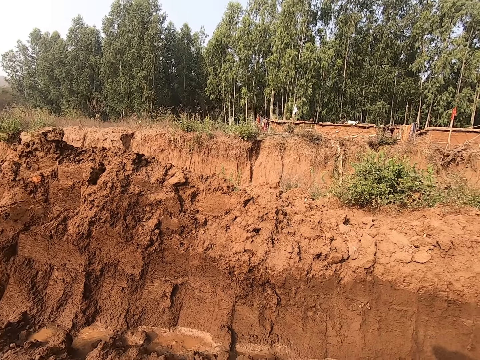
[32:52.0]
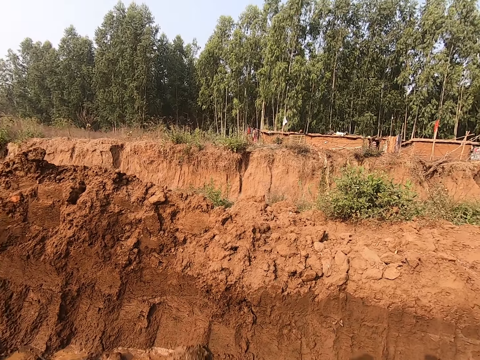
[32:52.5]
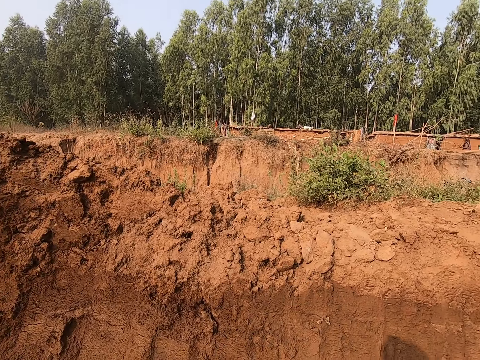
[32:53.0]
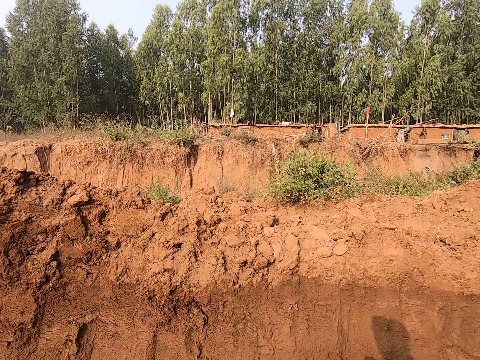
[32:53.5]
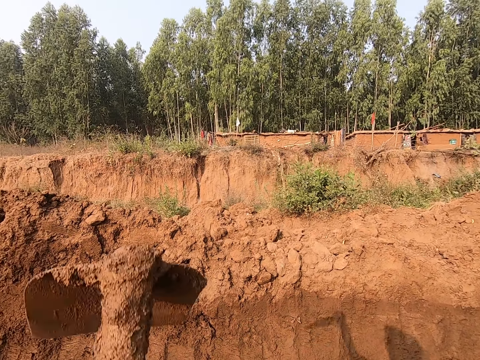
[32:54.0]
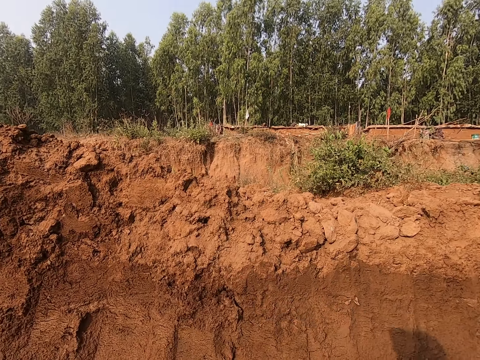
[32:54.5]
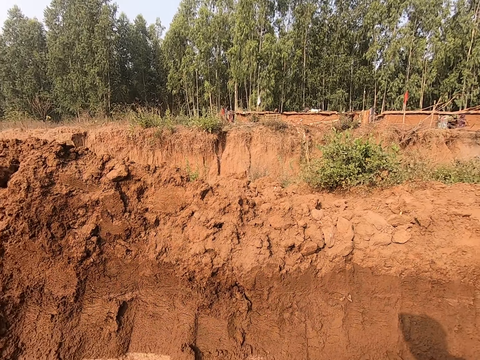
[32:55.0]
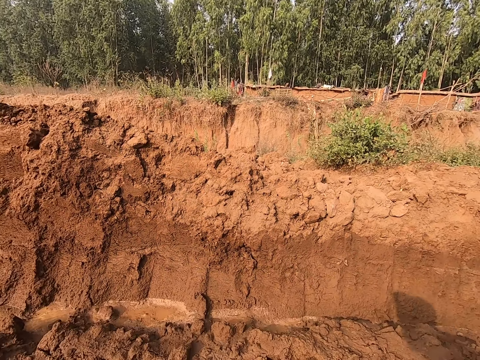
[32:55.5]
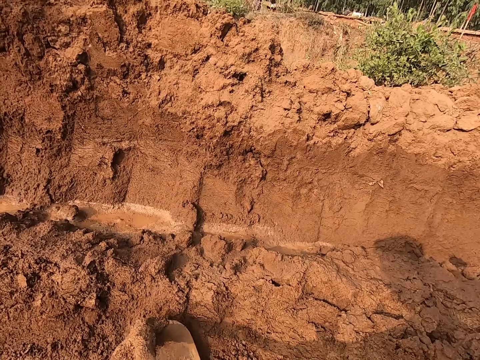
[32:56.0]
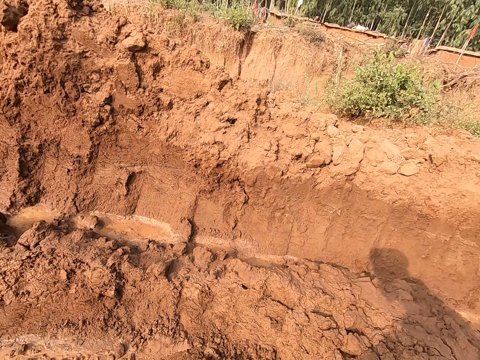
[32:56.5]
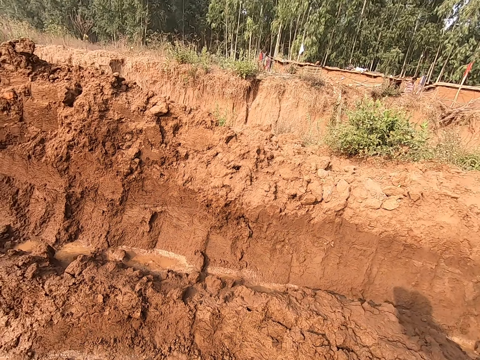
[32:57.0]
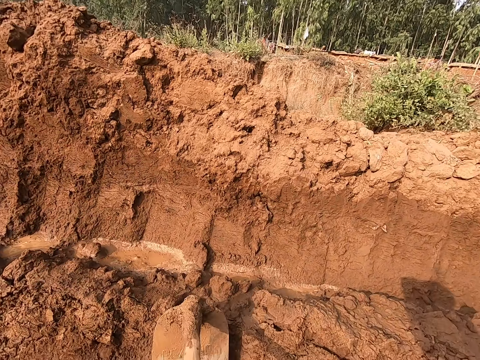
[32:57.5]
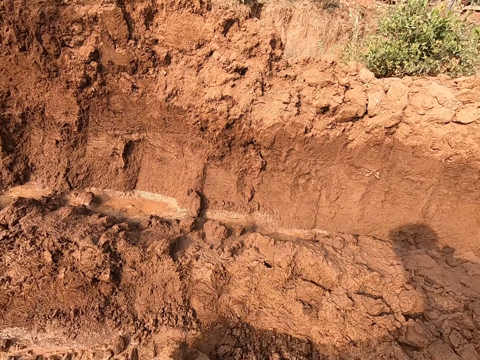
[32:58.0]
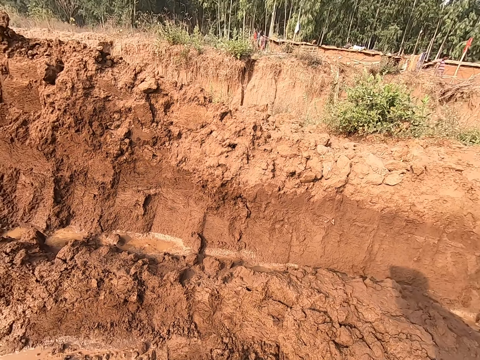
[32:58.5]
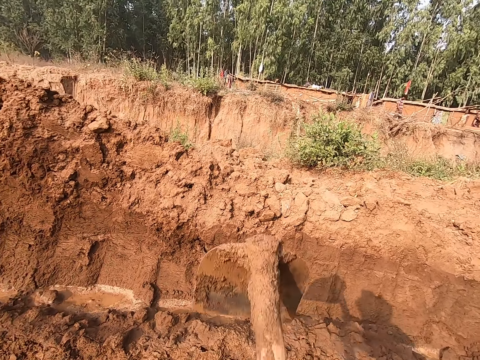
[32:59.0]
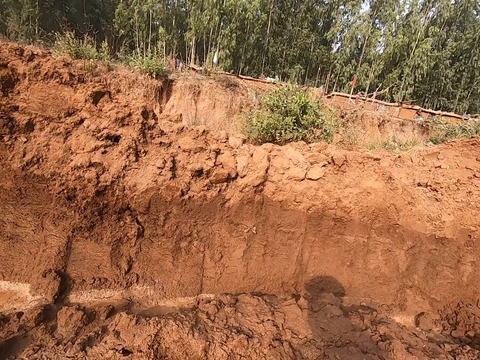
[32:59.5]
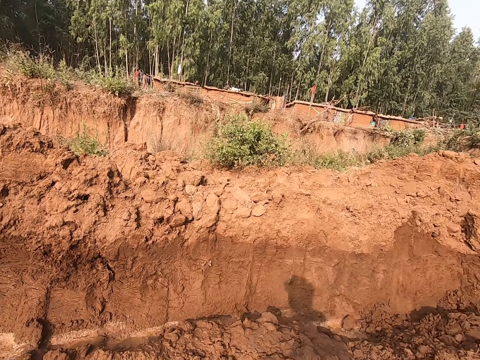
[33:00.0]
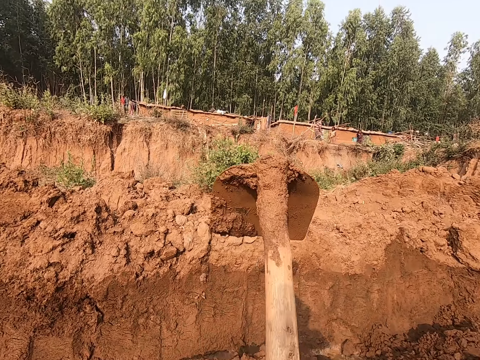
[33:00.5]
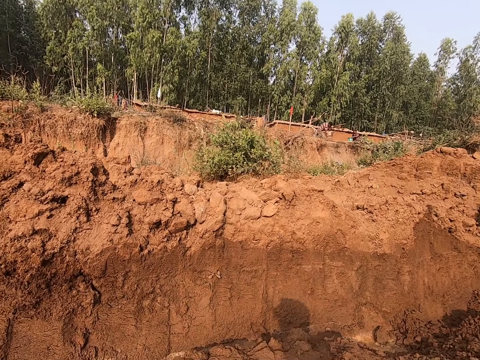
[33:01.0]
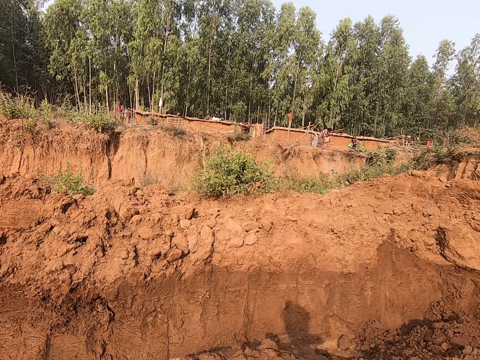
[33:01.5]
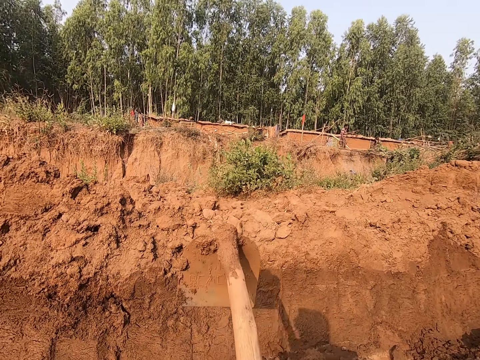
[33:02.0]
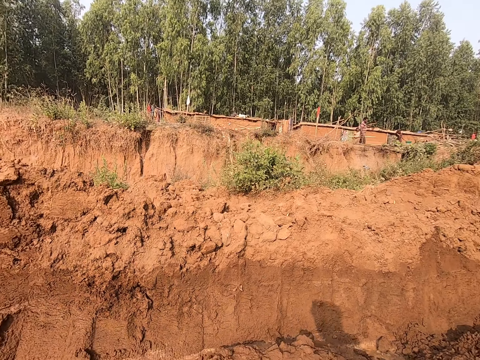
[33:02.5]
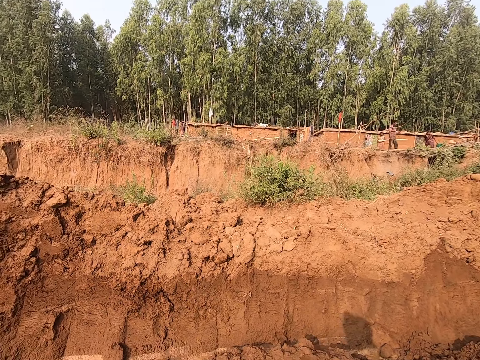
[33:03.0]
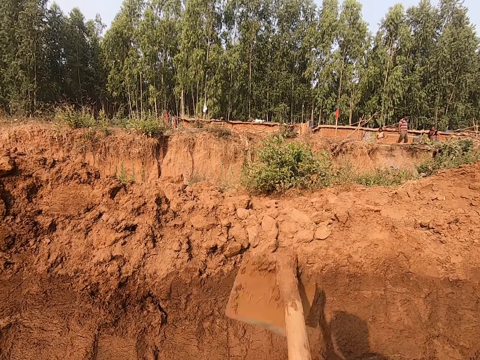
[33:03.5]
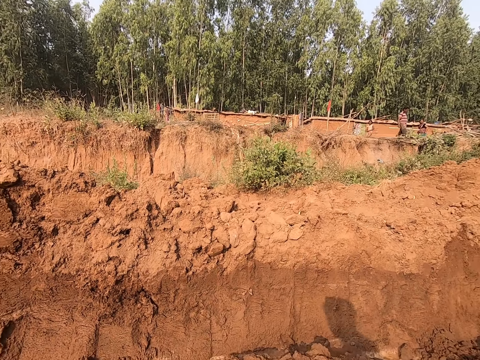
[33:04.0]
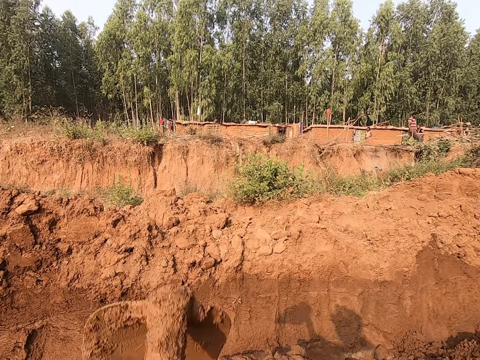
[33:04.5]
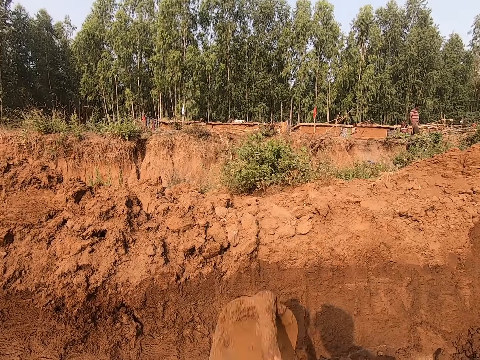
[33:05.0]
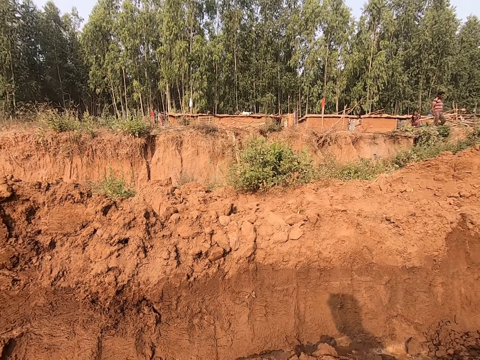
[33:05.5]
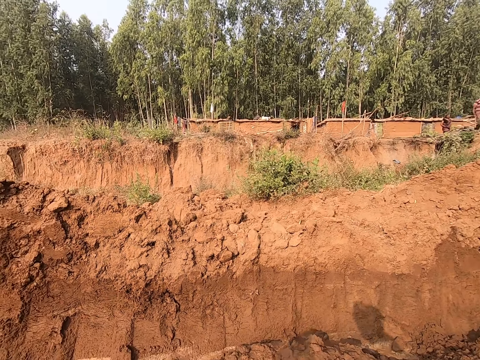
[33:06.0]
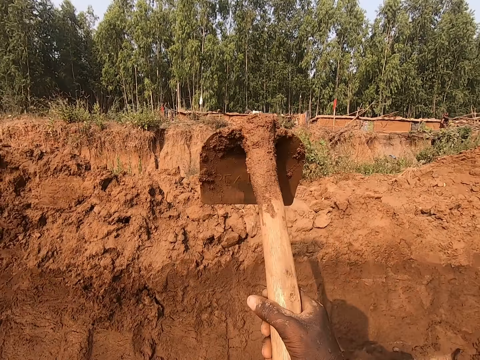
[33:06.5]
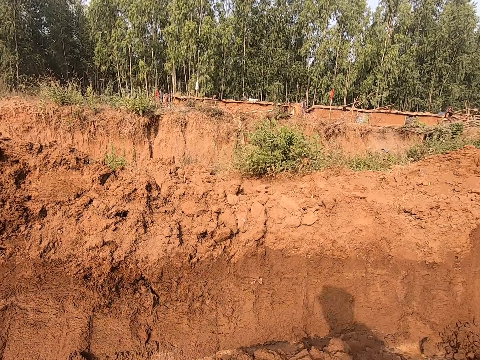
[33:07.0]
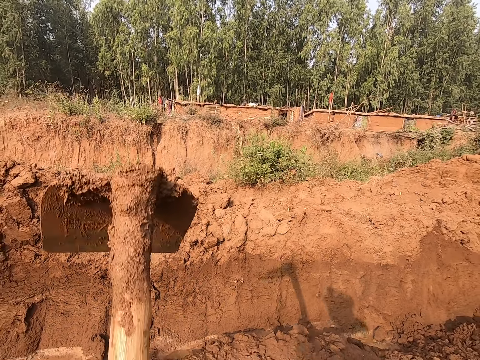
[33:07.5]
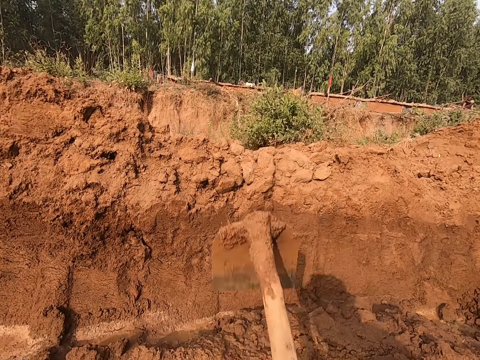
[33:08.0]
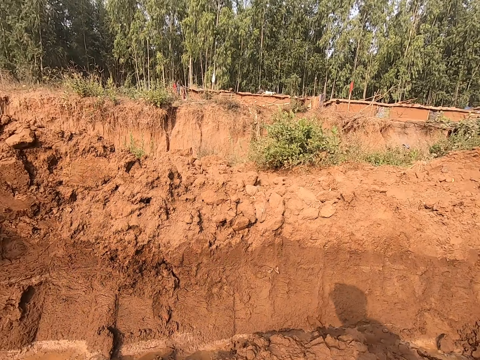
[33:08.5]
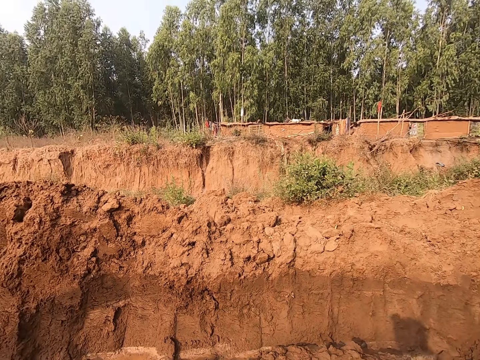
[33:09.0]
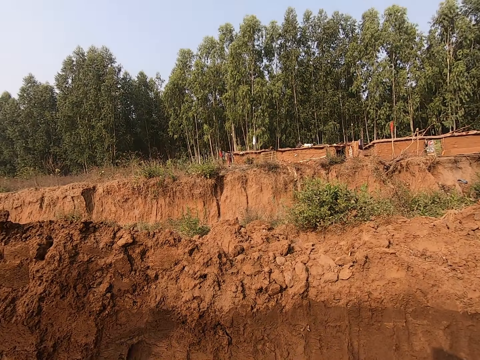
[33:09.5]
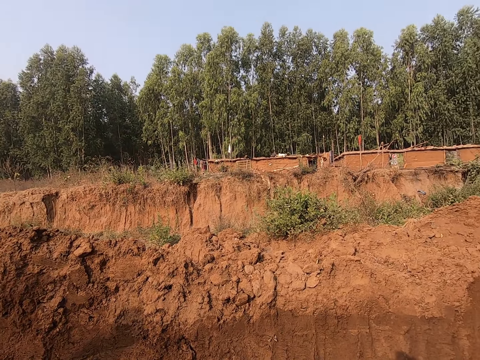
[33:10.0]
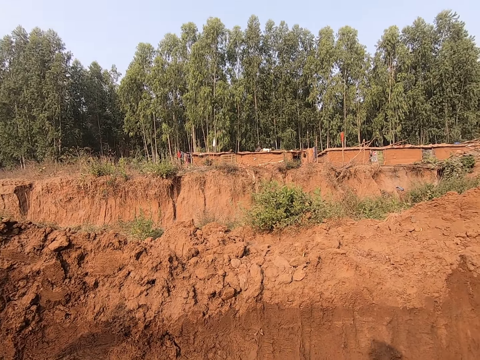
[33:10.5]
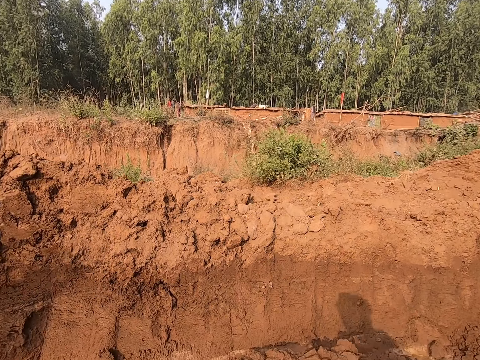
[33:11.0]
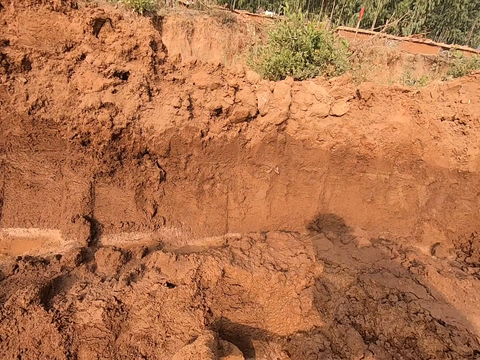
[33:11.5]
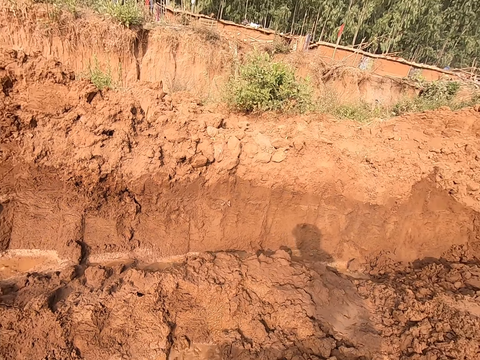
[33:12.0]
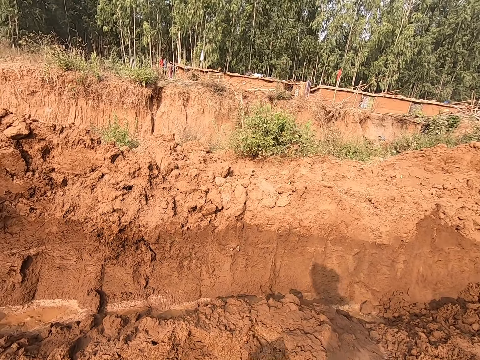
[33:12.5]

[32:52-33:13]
The camera wearer collects soil. They dig. They collect soil.

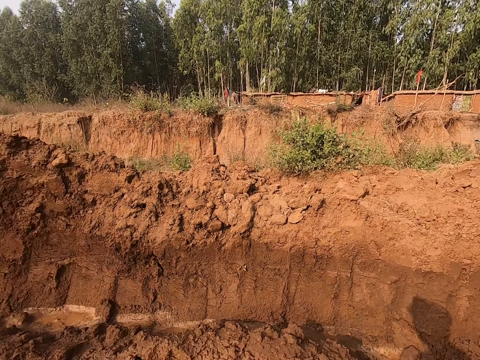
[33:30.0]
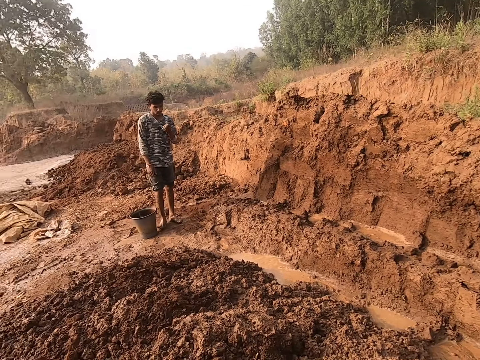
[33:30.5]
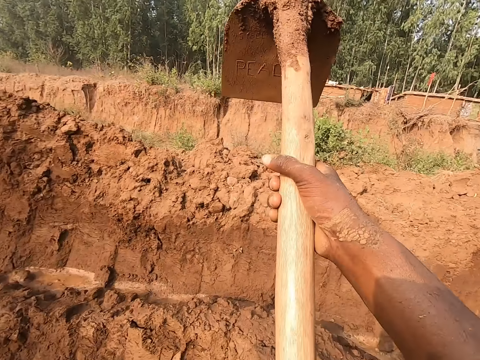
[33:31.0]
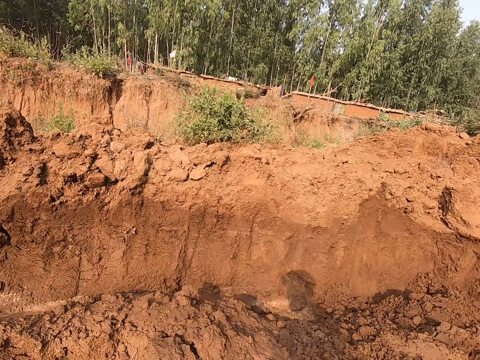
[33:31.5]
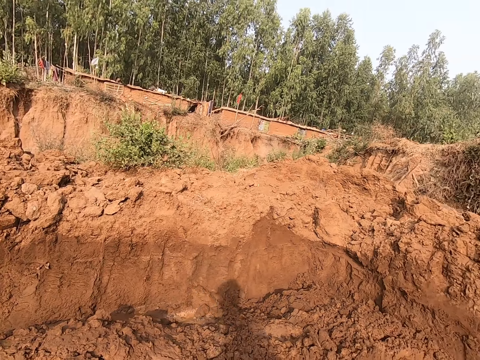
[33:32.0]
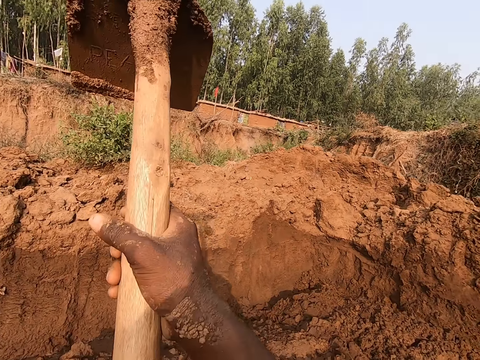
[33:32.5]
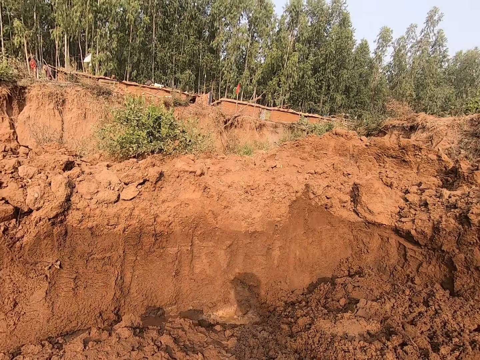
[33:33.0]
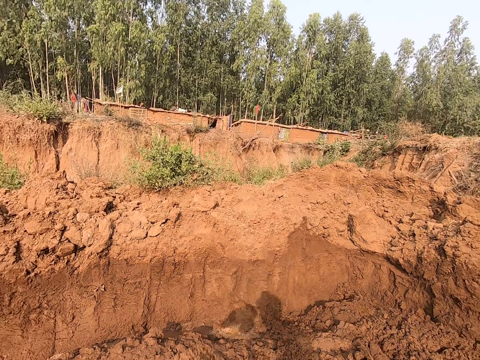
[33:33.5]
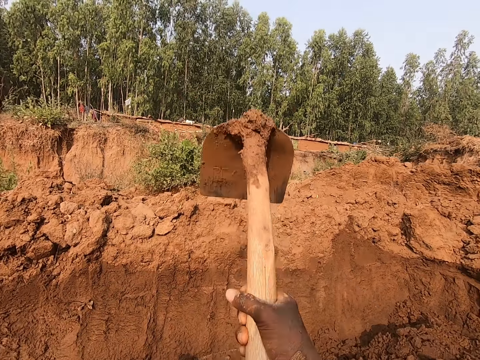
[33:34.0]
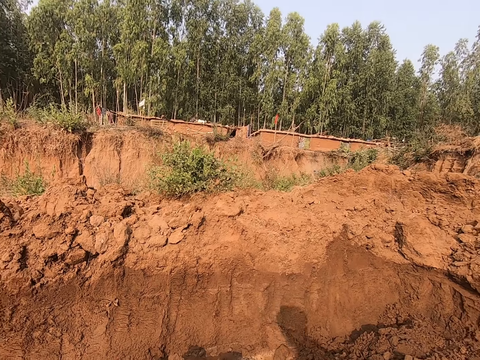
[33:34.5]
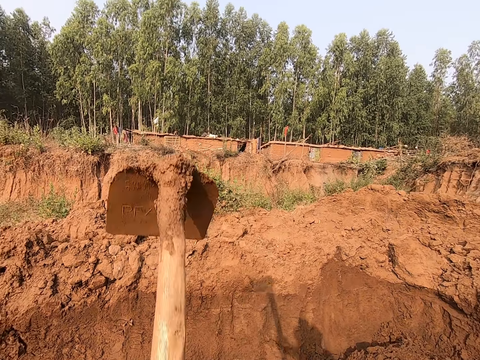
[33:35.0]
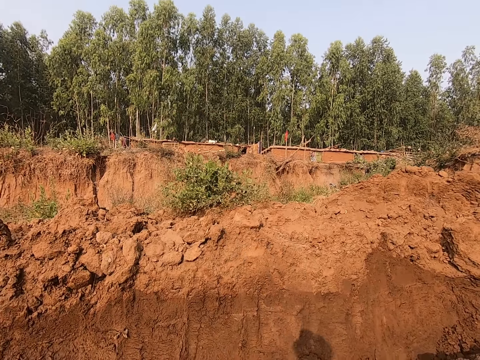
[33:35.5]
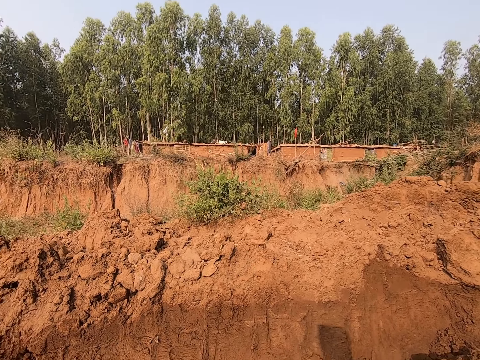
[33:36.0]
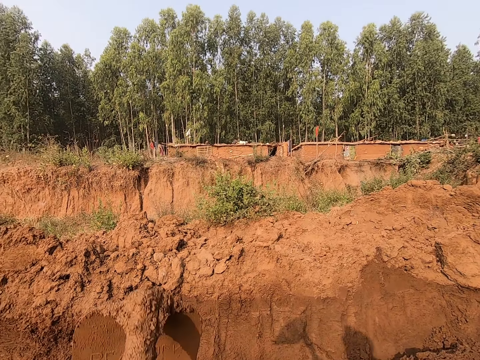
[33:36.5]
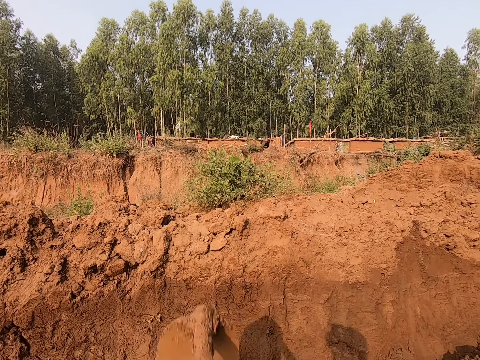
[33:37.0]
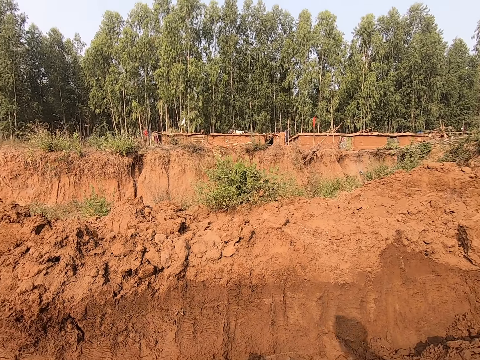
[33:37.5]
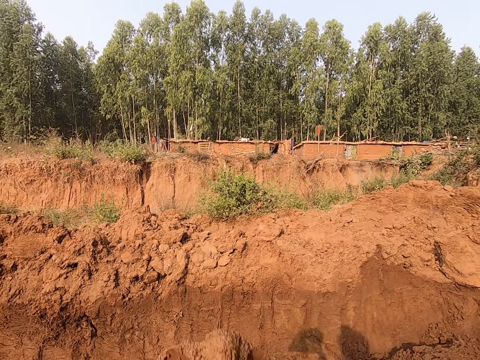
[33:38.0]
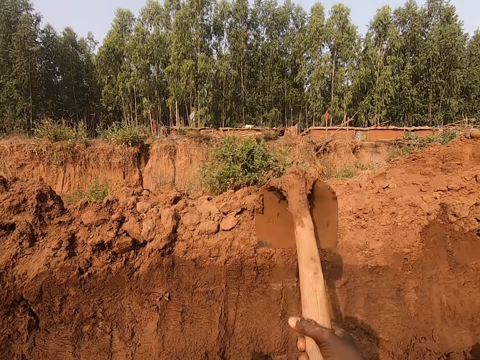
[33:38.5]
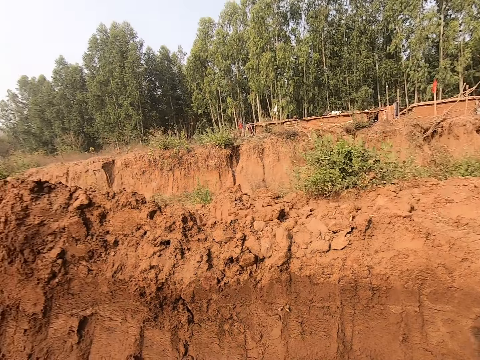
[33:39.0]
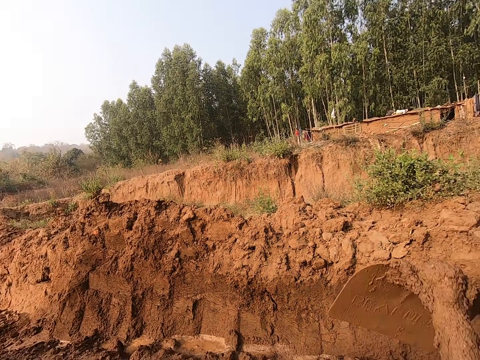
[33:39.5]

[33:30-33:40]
A person looks at his hand. The camera wearer turns round. They dig.
